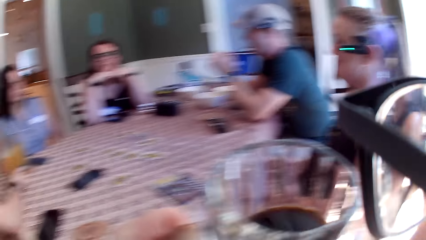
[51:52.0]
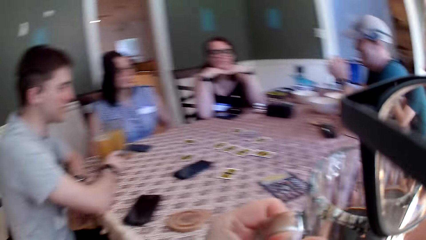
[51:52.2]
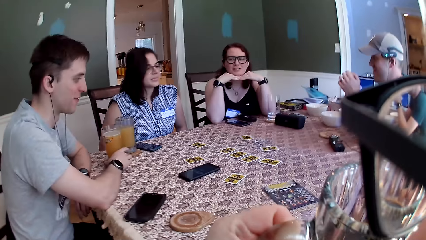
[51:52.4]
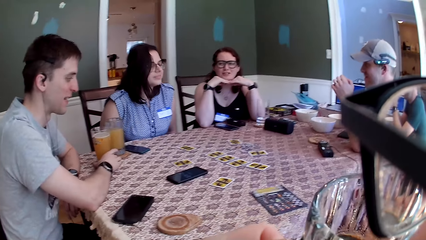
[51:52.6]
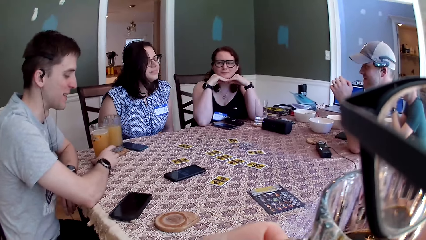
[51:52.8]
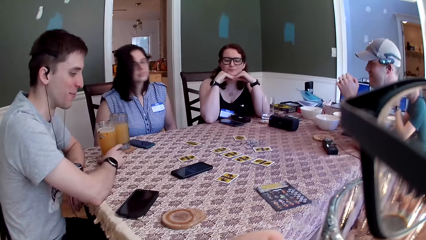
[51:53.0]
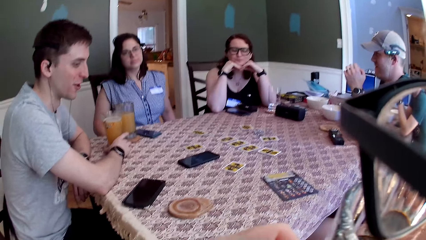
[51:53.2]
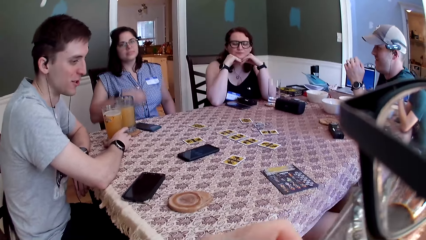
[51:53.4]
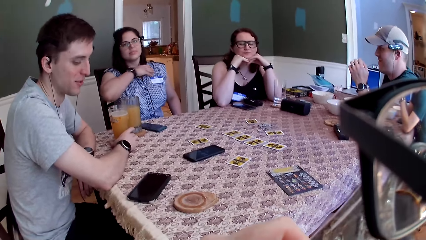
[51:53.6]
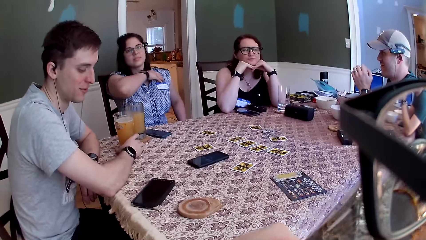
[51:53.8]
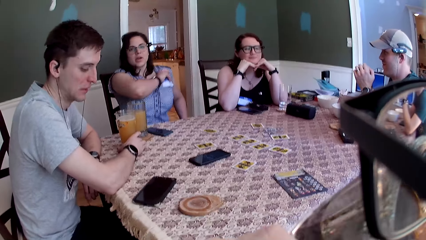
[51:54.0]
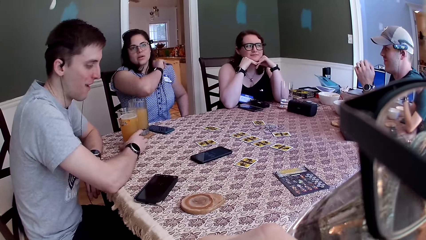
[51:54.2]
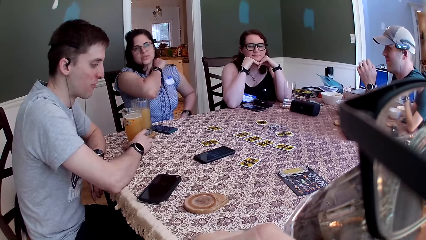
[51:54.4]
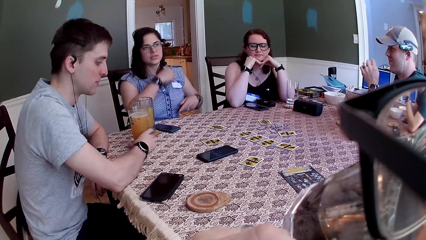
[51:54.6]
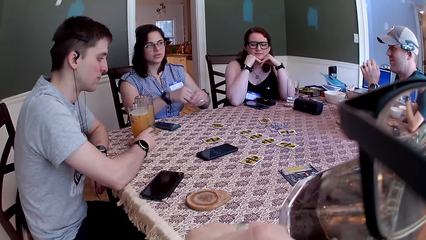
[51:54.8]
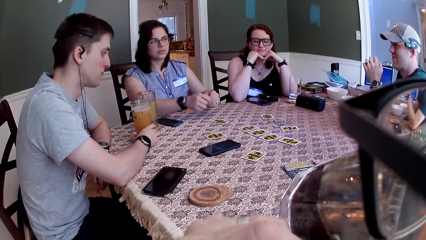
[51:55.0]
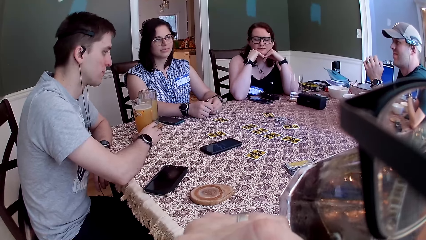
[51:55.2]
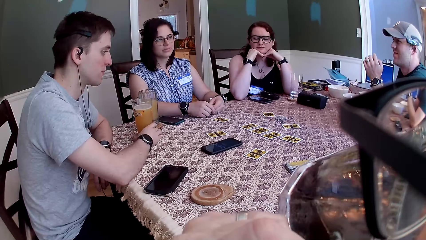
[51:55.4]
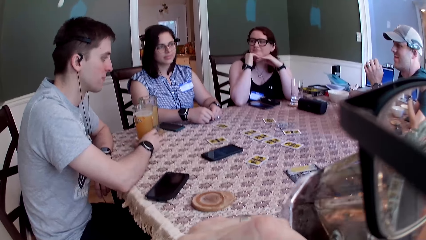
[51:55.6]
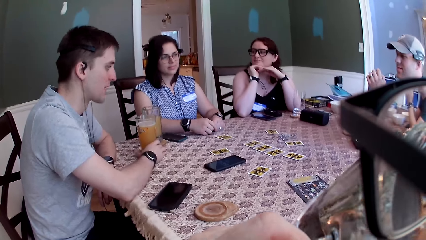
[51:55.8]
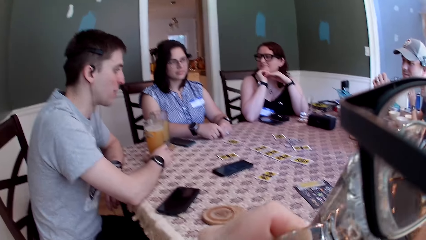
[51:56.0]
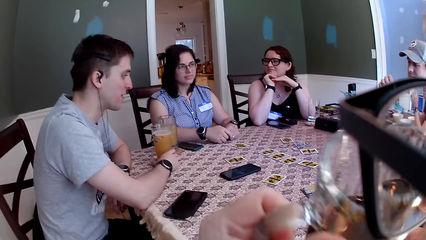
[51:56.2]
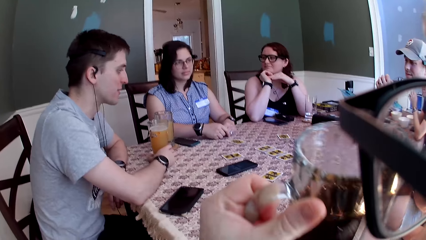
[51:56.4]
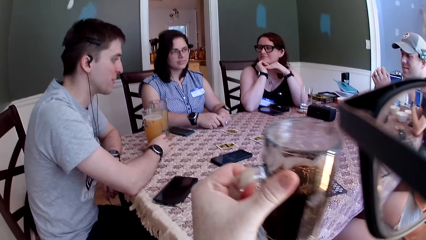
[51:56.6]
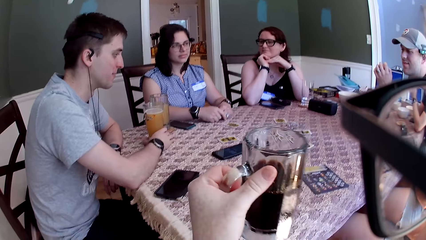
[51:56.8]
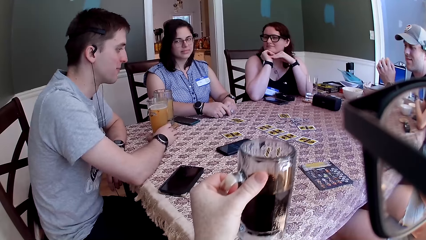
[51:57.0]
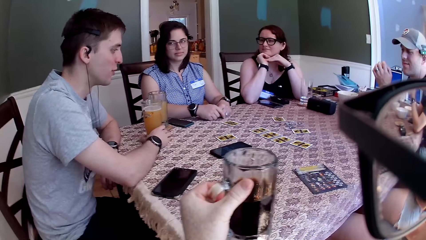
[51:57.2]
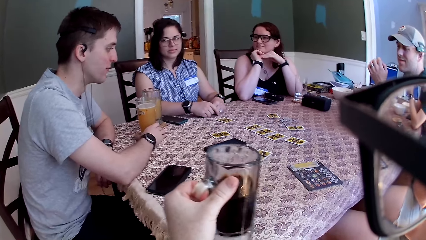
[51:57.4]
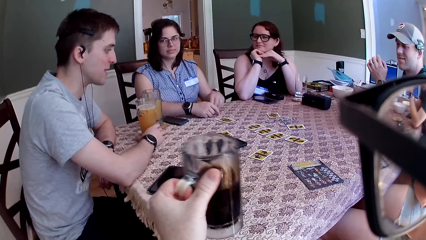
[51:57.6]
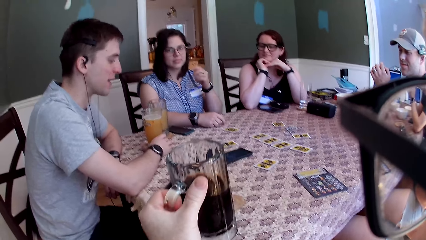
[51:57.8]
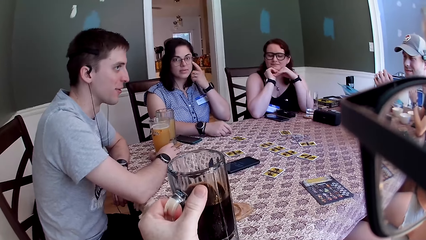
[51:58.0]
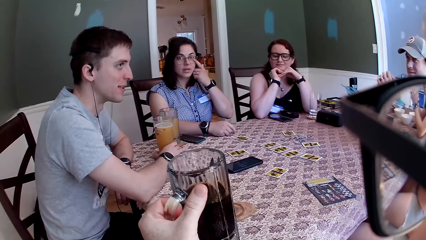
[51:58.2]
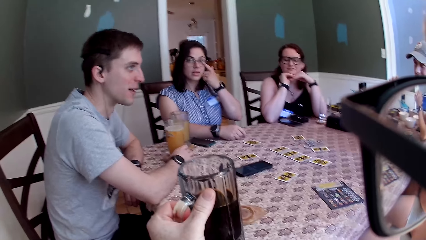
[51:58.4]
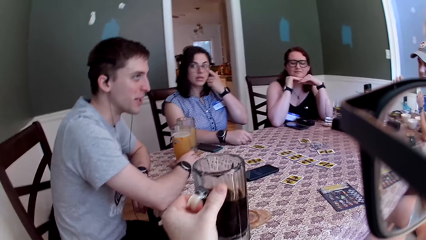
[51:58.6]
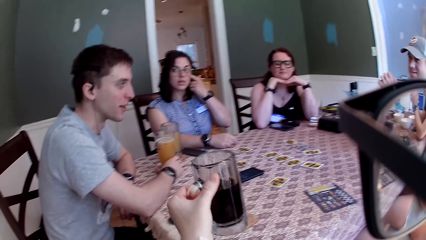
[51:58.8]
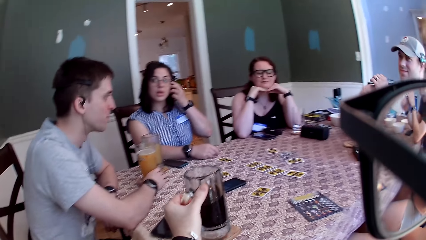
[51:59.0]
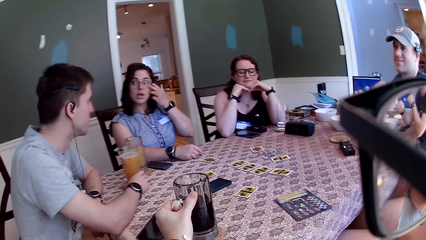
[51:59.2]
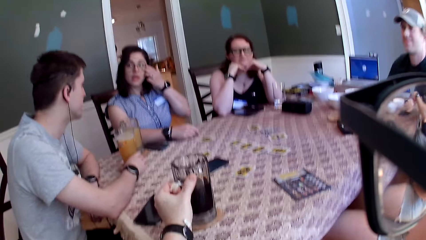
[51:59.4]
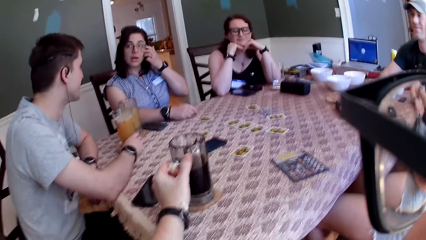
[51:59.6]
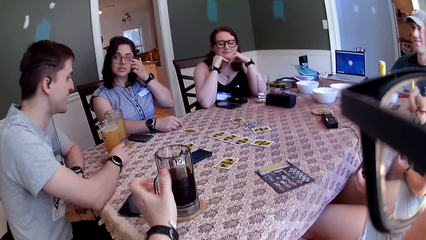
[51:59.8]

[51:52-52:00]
A woman holds a cloth. A man interacts with a group of people. The camera wearer drinks from a mug of soda or juice in his left hand. Another woman touches her eye on her face with her left hand. The camera wearer drops the mug of soda on the table with his left hand.

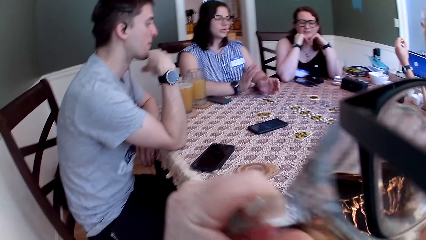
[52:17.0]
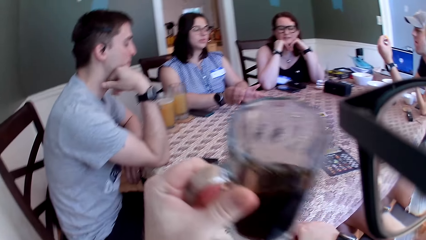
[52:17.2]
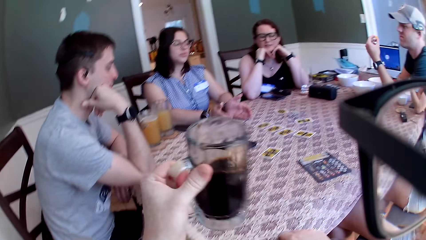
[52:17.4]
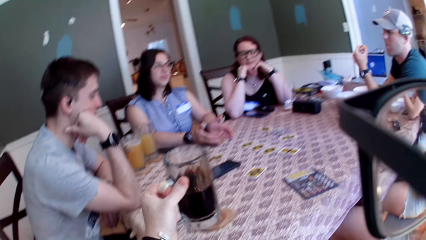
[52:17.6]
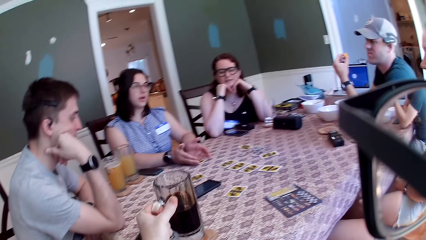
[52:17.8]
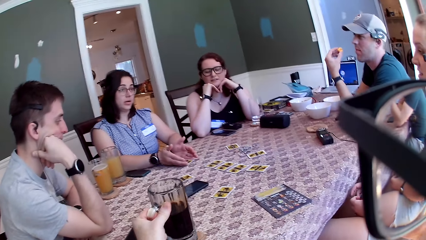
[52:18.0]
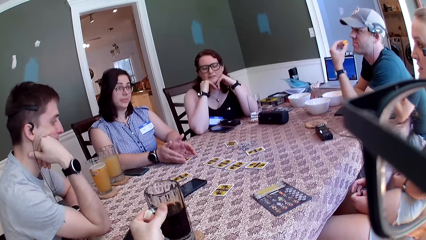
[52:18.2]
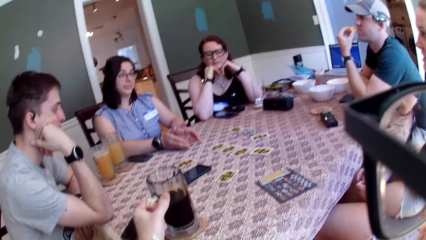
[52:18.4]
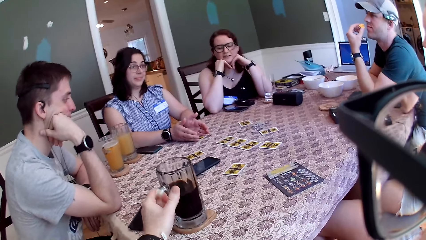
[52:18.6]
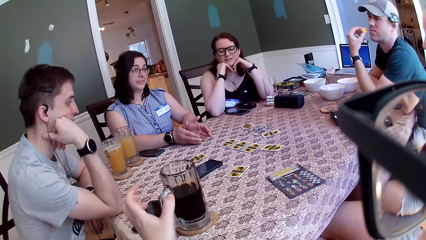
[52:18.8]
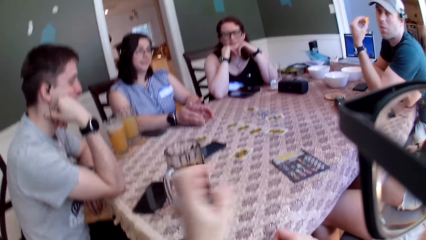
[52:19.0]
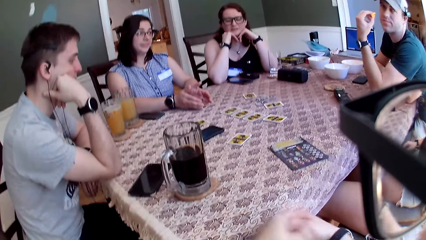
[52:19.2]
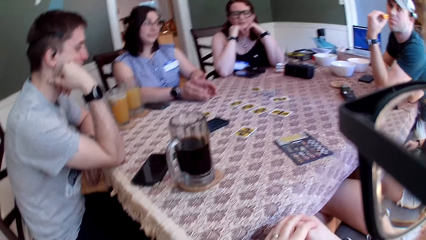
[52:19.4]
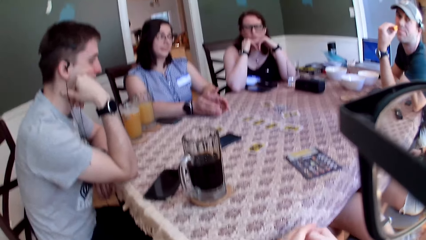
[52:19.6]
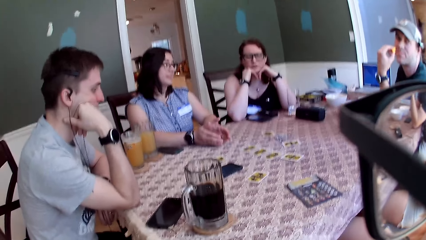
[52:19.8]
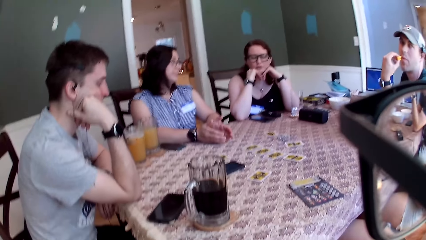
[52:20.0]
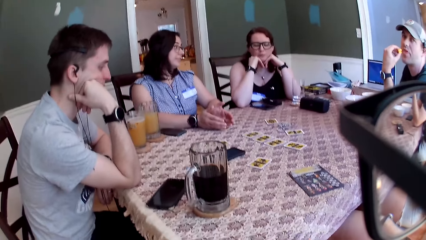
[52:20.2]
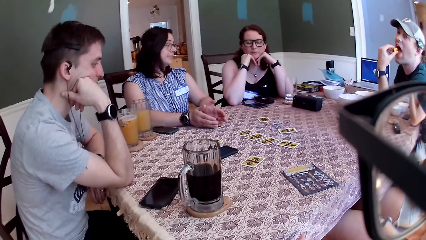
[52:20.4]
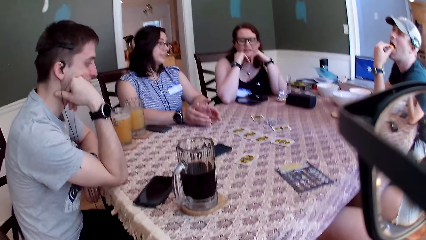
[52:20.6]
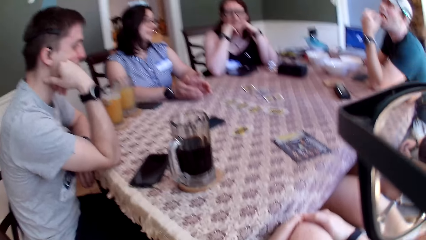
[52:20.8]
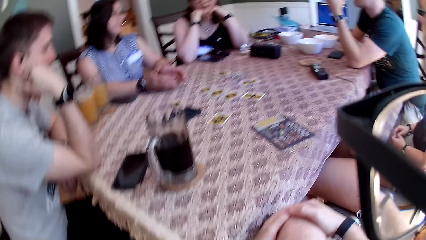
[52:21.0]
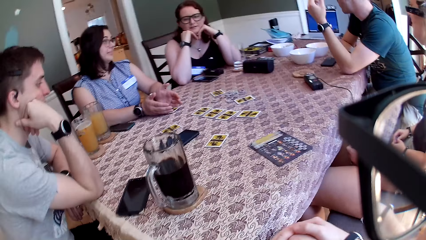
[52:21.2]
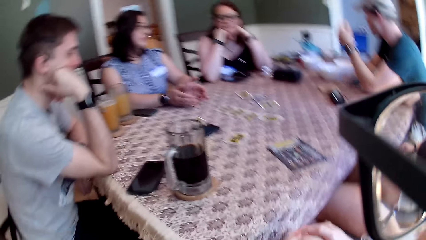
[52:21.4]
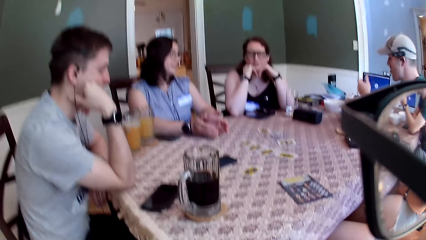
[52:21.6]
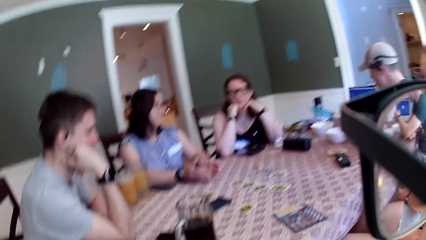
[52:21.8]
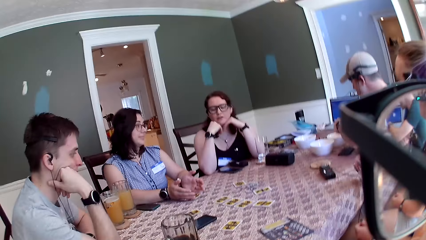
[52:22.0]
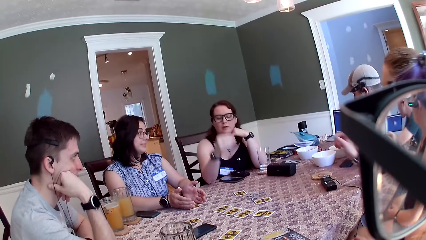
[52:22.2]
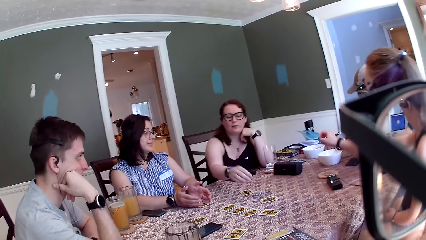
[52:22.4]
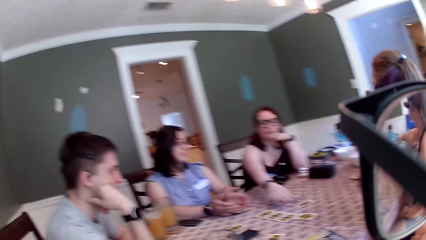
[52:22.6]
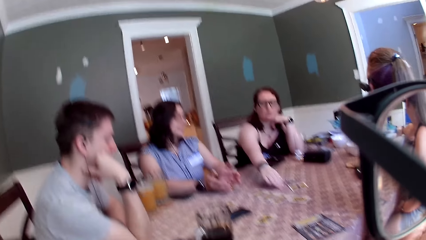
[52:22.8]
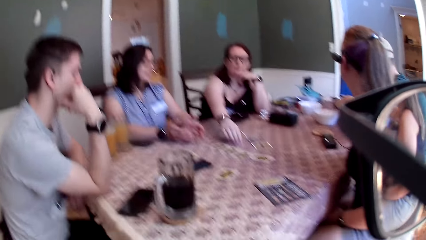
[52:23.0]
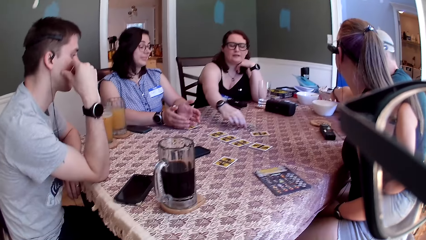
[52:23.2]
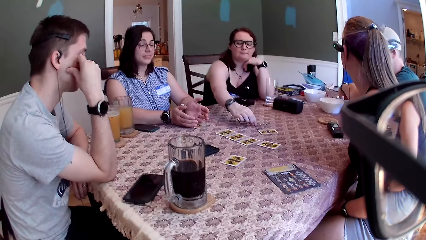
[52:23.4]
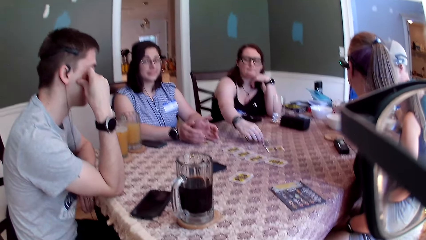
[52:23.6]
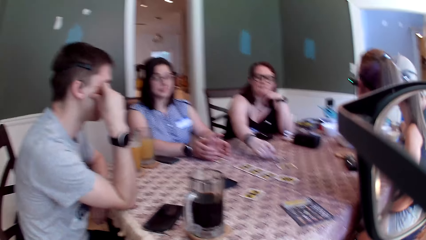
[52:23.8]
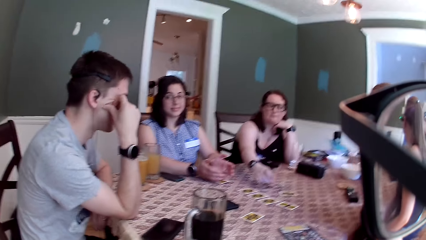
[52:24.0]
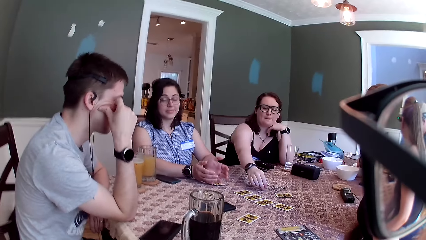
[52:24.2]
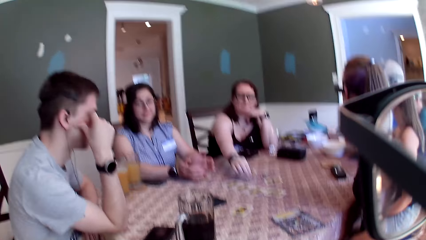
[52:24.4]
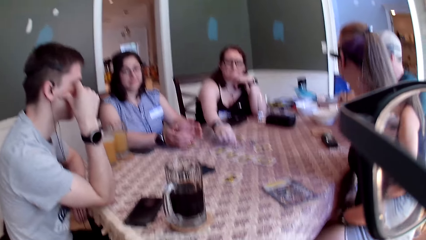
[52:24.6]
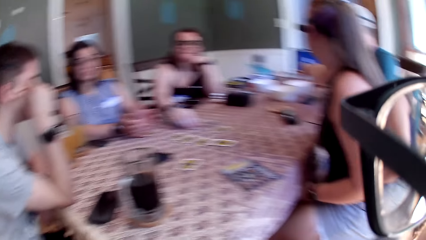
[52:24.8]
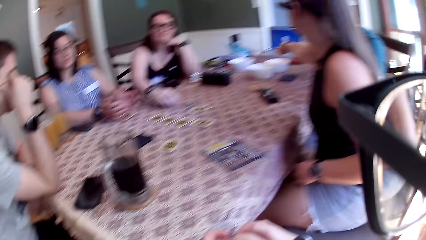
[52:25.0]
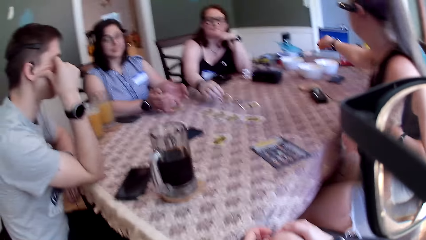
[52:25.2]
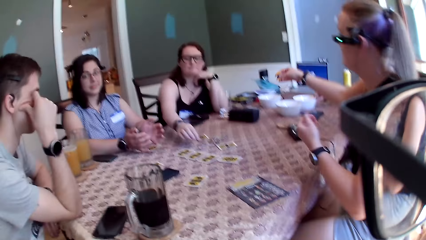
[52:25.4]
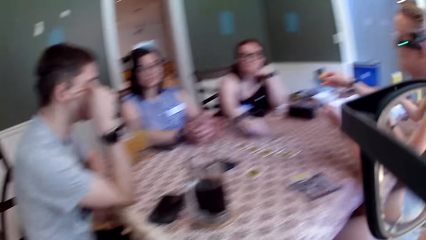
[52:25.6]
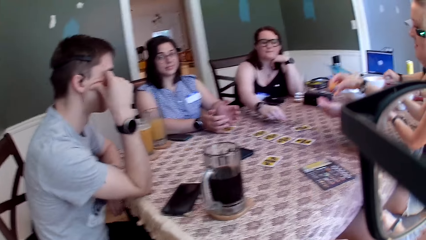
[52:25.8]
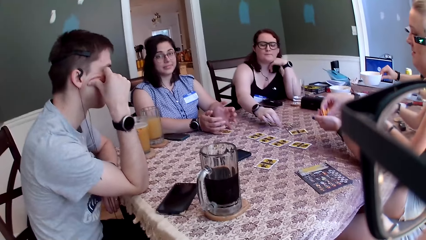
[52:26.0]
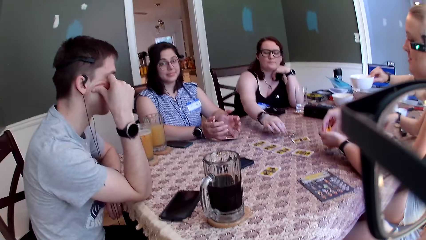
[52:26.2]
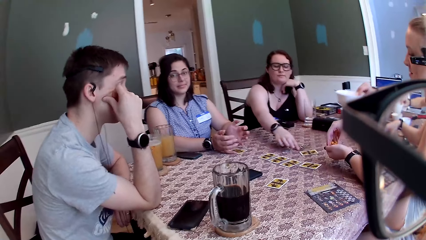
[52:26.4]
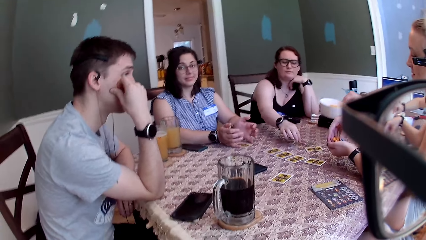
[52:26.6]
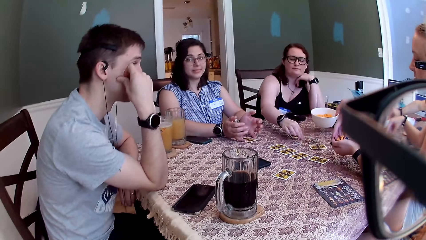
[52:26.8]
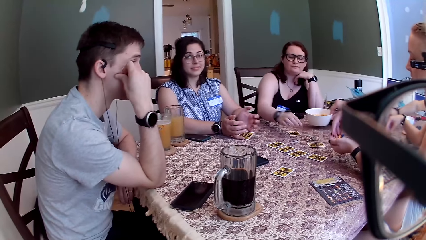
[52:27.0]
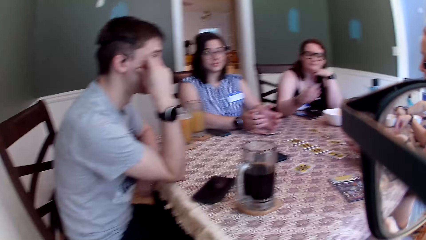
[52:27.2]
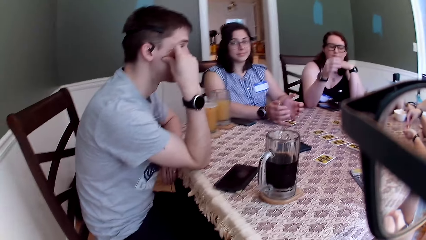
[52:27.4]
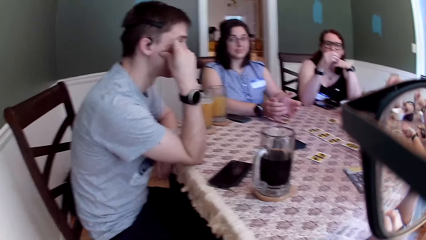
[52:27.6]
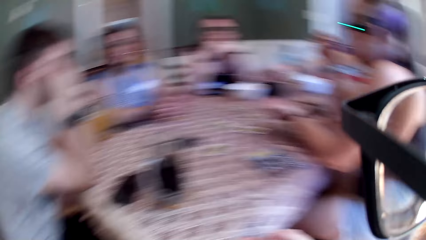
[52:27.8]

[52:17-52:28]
The camera wearer drops a mug of soda on the table with his left hand. He looks around. A man eats a flake with his left hand. A woman moves the card tokens on the table with her right hand. Another woman picks the flakes from a bowl on the table with her right hand. The first woman moves her hand. The man picks the bowl on the table with his right hand. The second woman puts the flakes into her left hand. The man drops the bowl on the table with his right hand.
